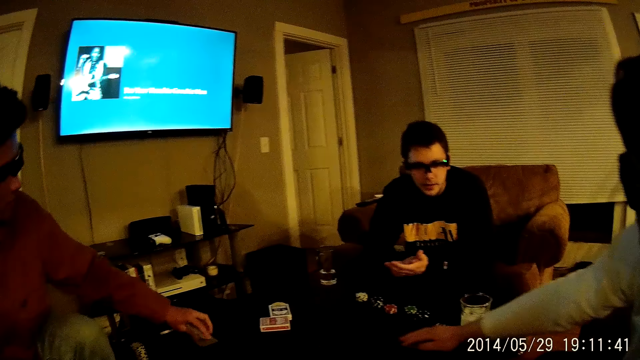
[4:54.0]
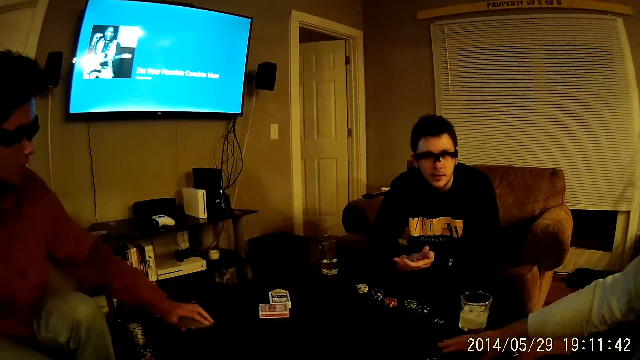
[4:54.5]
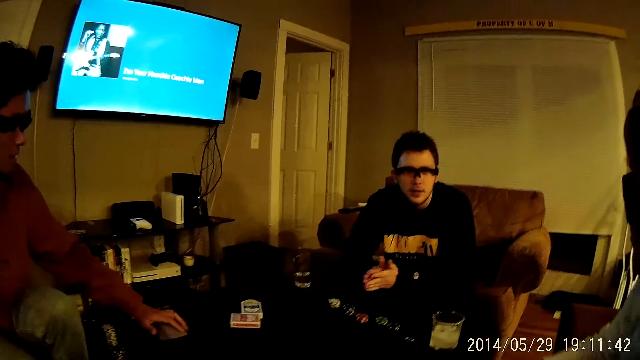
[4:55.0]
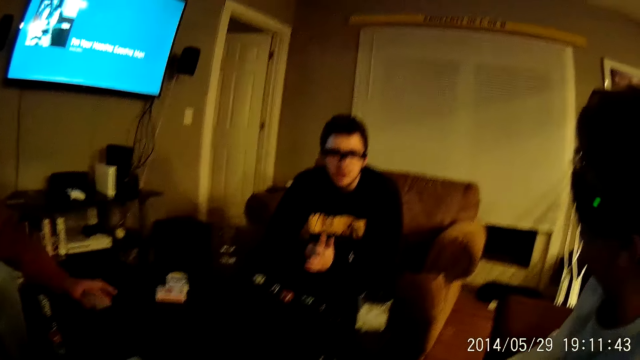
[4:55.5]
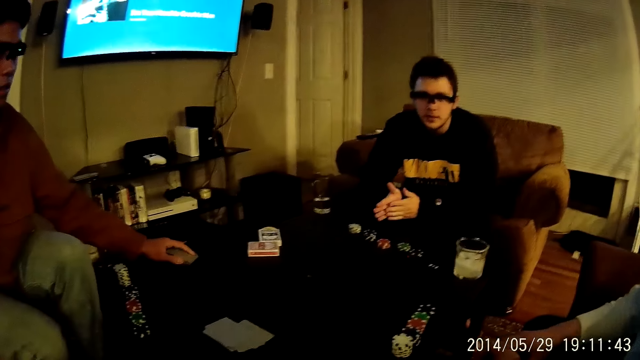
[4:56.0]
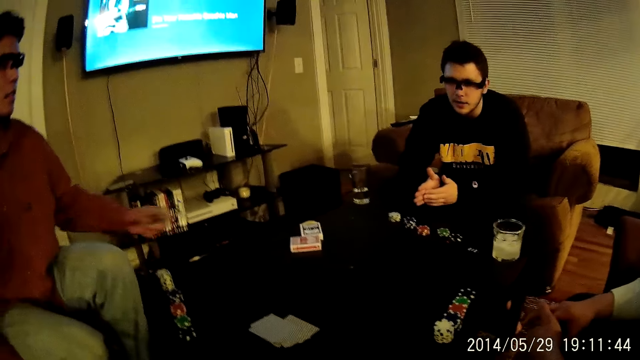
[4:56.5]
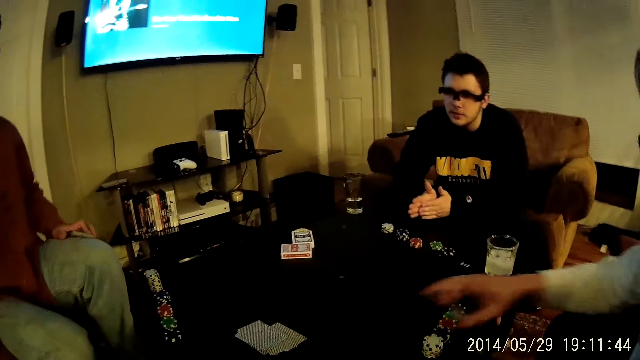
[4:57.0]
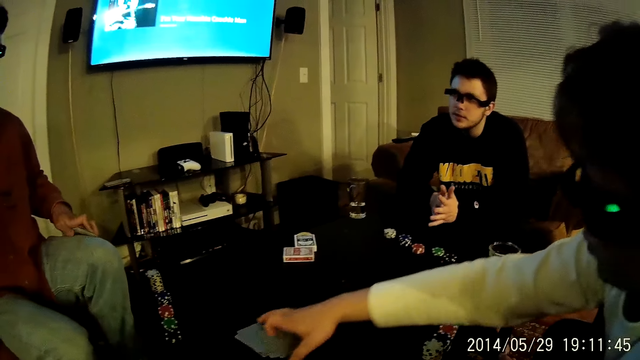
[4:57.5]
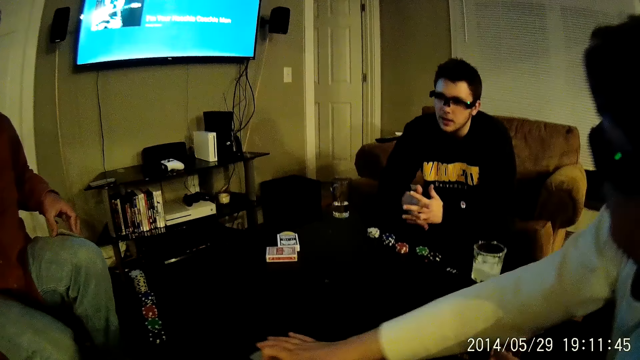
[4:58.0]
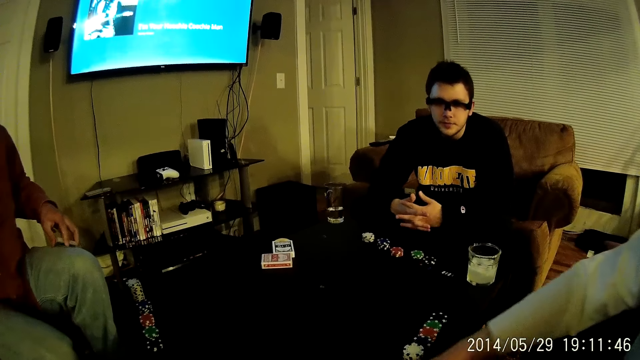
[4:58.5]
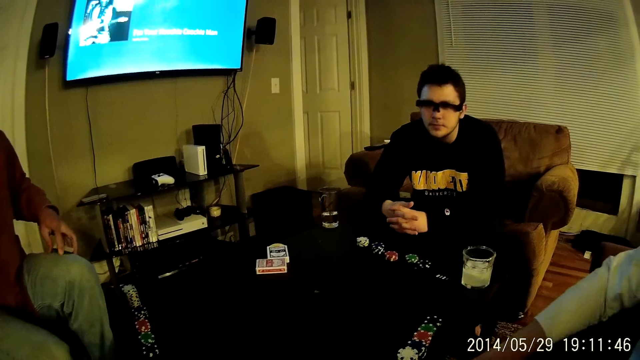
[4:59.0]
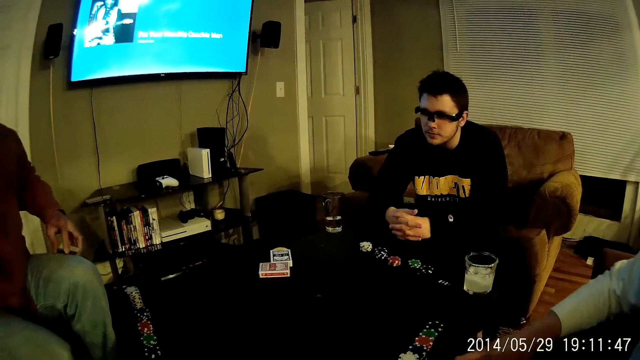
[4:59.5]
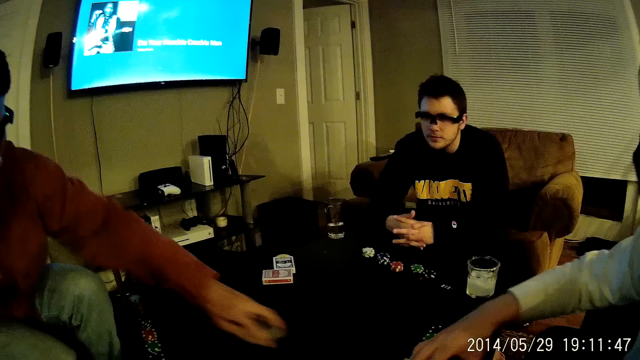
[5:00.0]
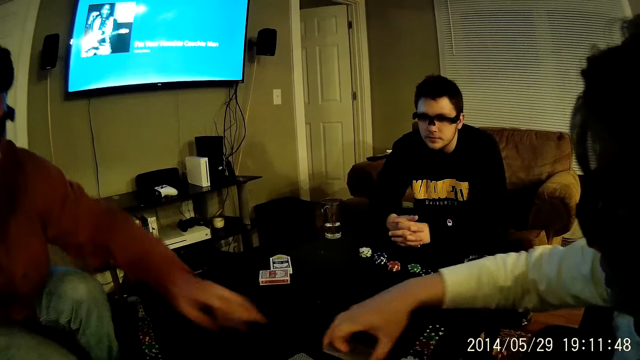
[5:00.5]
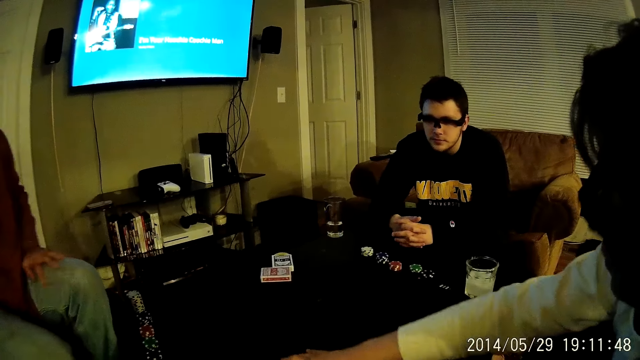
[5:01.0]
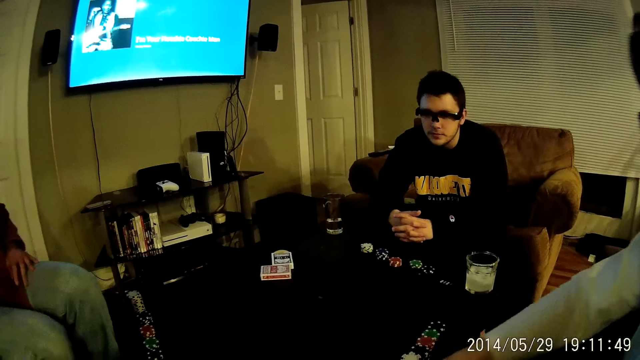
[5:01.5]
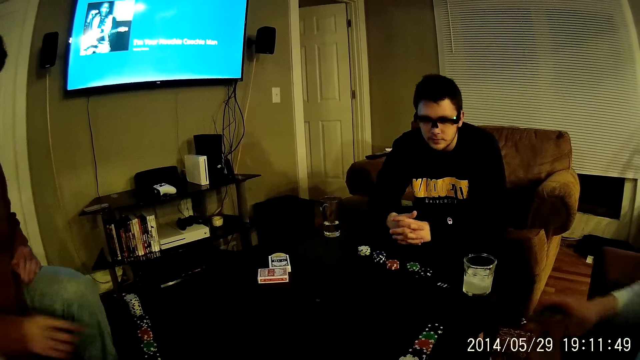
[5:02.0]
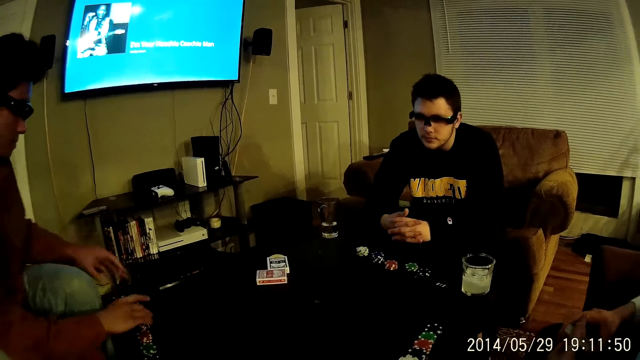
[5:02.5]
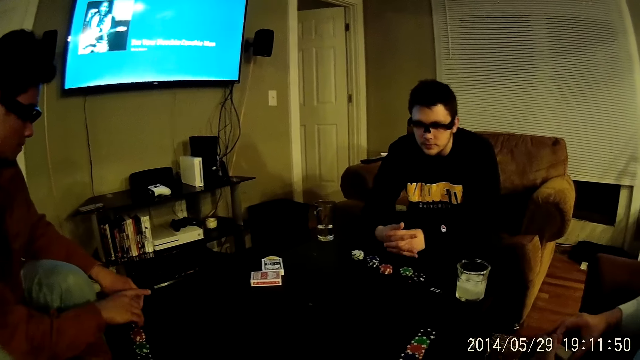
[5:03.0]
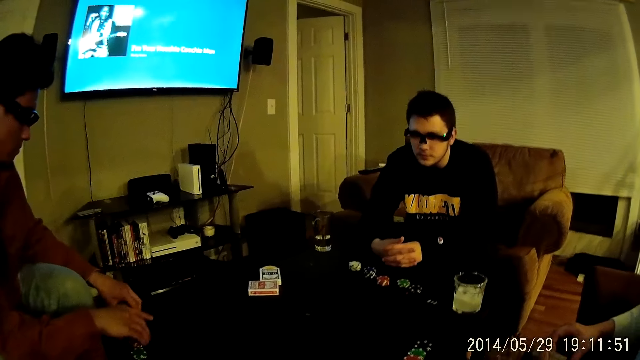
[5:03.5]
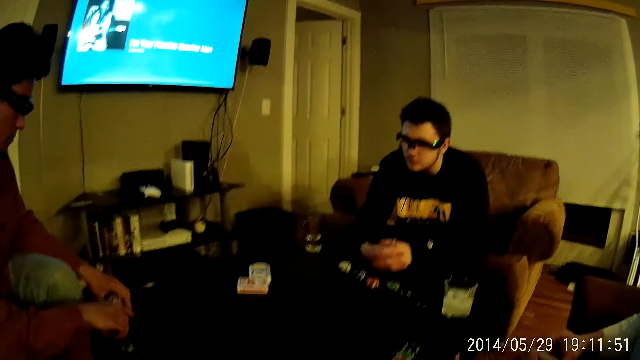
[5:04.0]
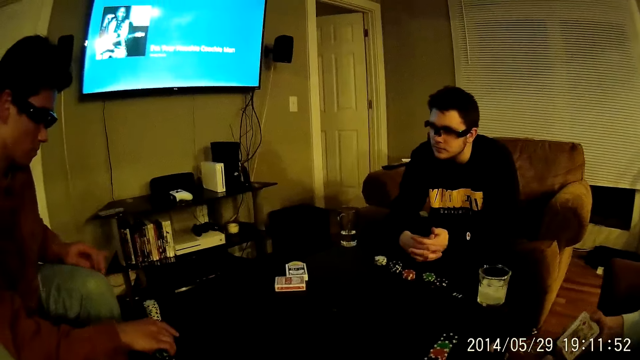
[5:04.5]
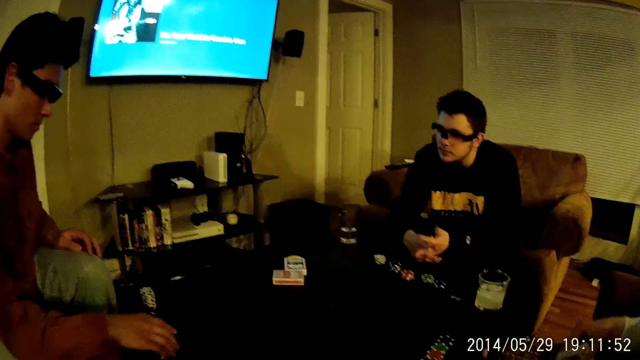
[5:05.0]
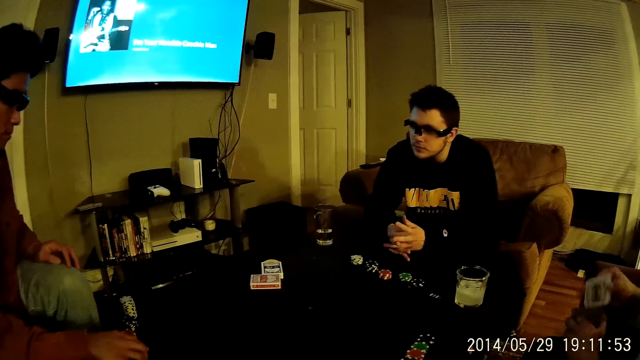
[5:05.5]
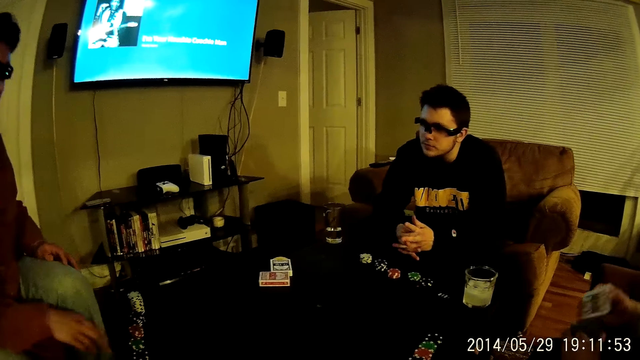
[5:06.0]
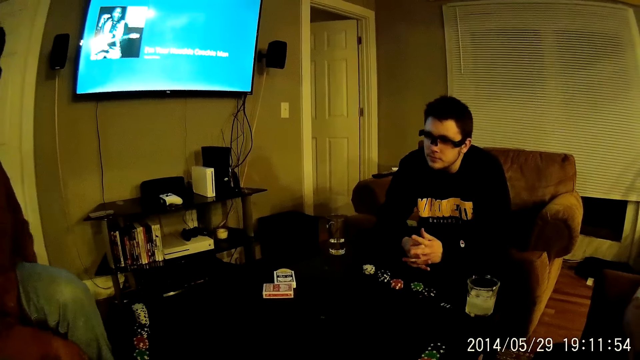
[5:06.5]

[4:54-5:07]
A man takes the cards from the table. Another man rubs the hands together. The first man arranges the cards in his left hand. A third man picks some cards on the table with his right hand. The second man drops the cards in his left hand on the table. The first man gives the third man the cards. The third man places the cards in his right hand on the cards on the table. The first man arranges the dice. The second man stacks poker chips on the table with both hands. He stacks poker chips on the table with his right hand. The third man shuffles the cards.

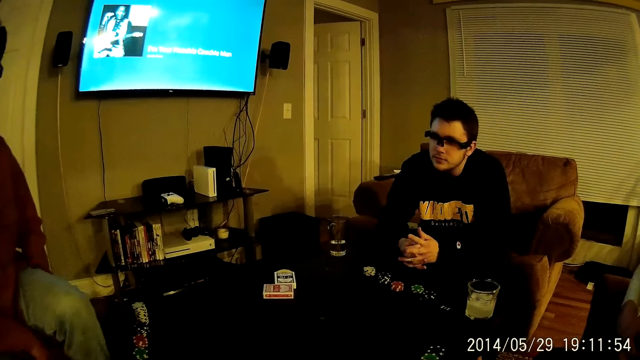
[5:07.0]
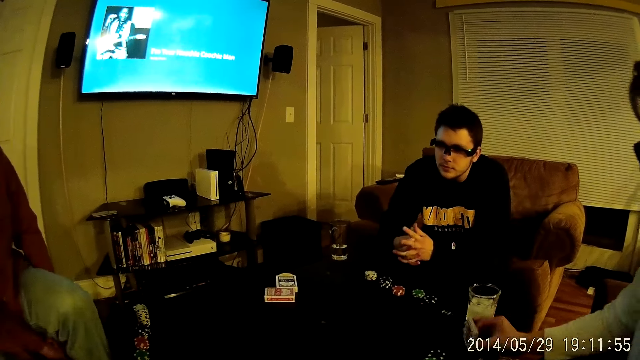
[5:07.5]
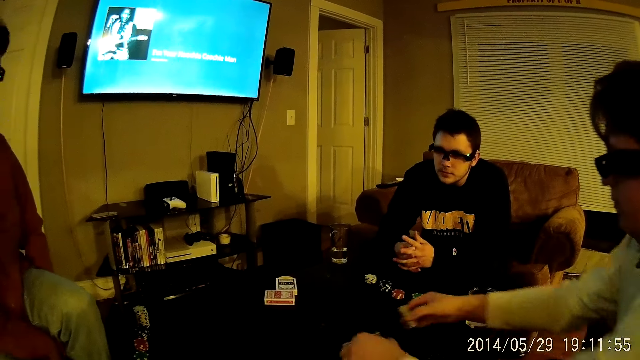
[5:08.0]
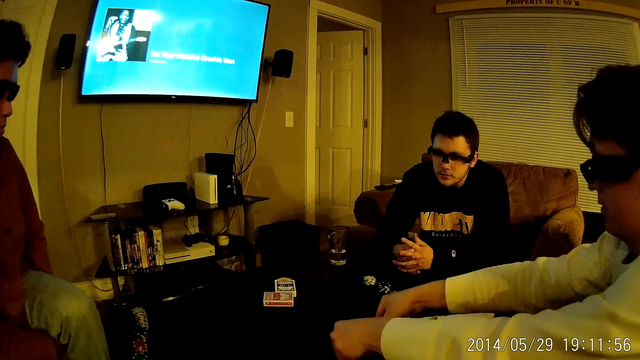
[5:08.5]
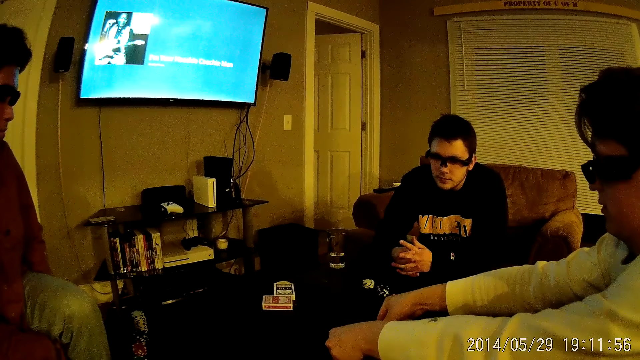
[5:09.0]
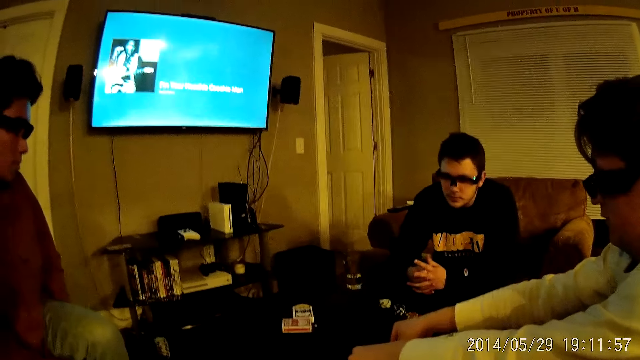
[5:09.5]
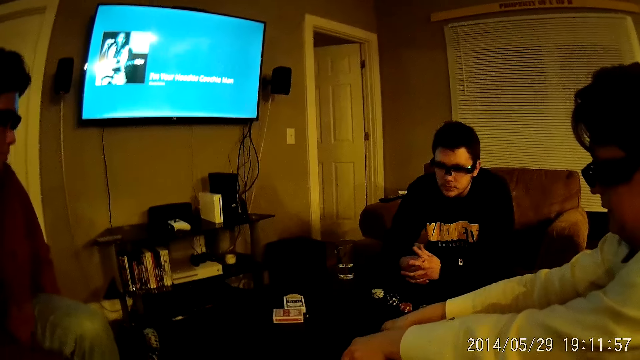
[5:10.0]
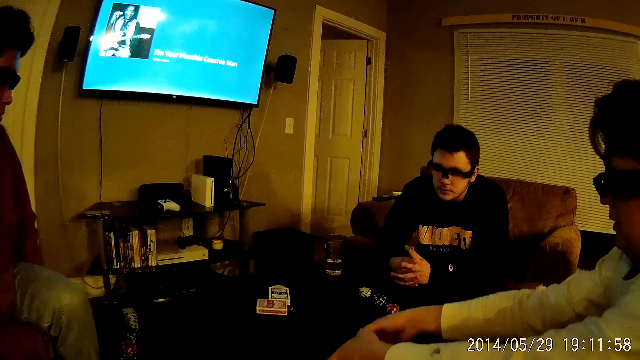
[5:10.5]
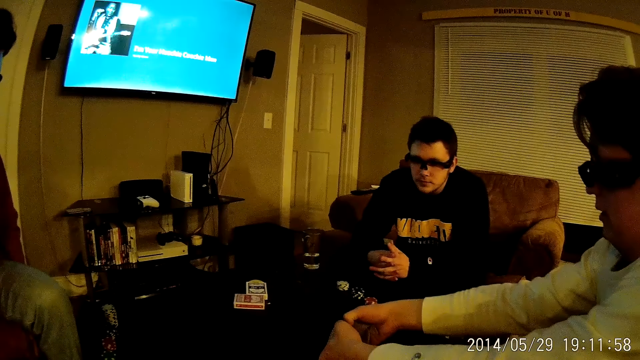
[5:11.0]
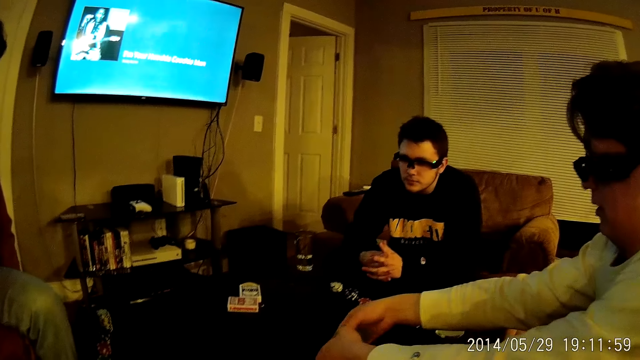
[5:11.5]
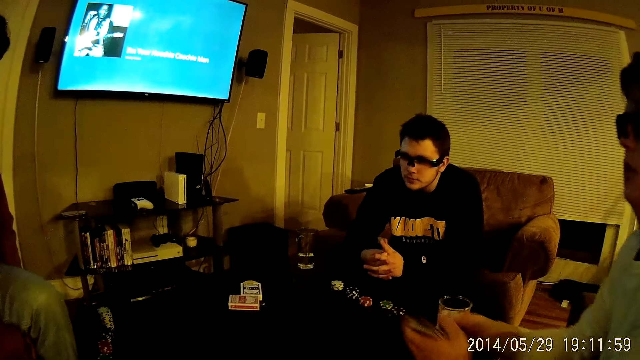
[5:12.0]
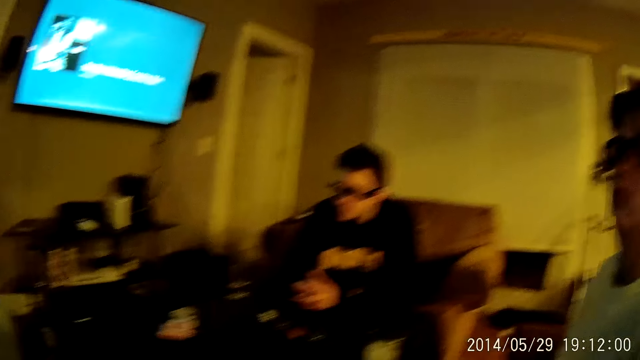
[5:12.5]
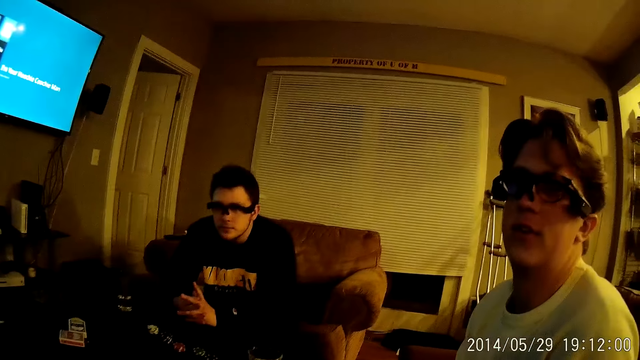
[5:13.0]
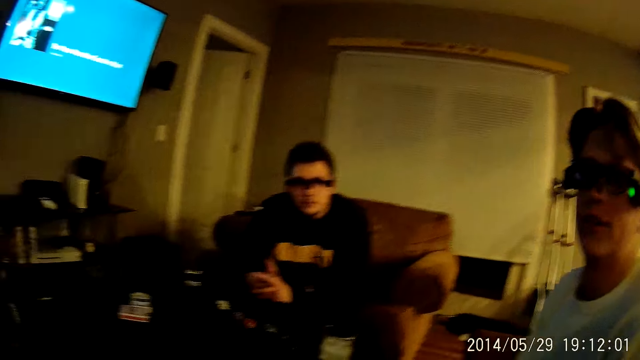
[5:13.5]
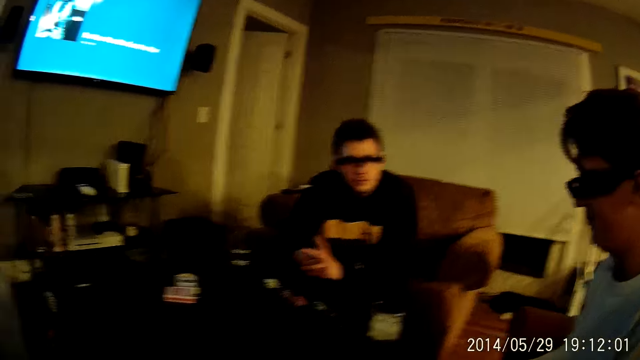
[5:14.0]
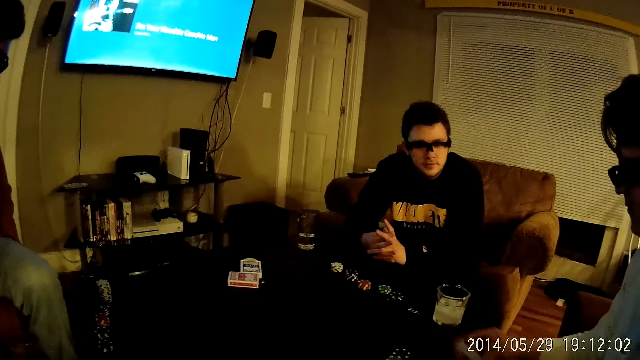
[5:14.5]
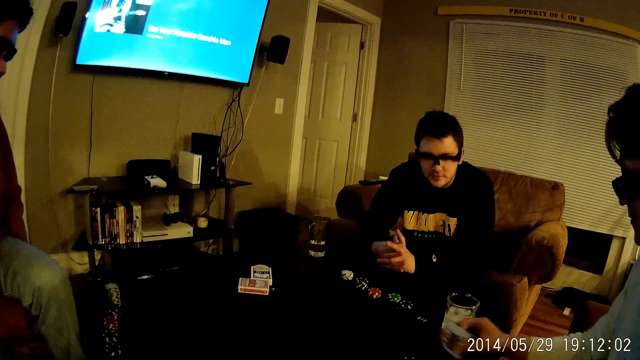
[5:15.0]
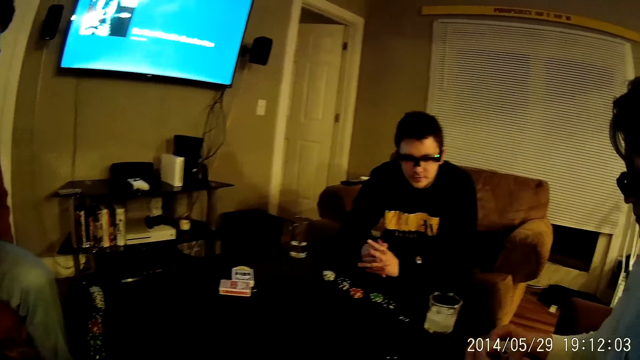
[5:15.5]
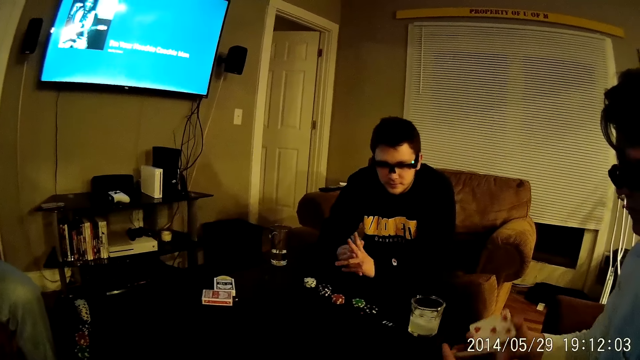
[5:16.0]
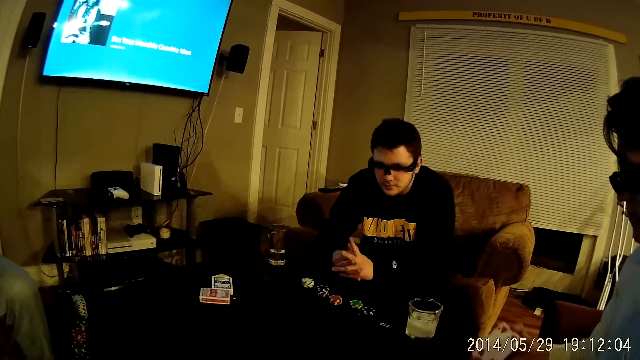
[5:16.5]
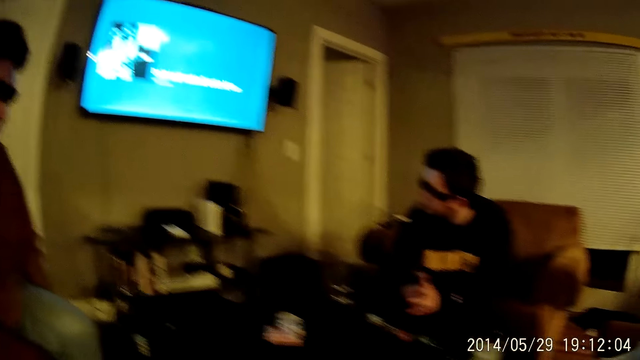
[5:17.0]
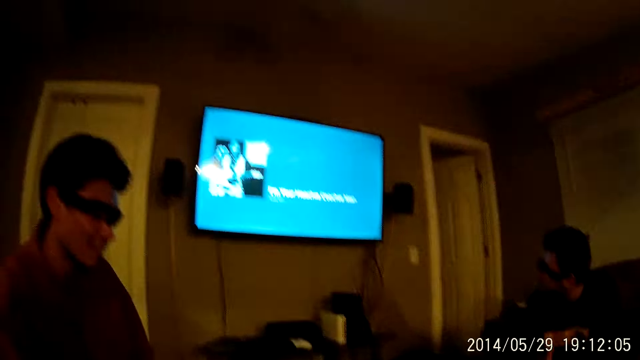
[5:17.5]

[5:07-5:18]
A man hits the cards against the table. He shuffles the cards on the table with both hands. He hits the cards against the table.
